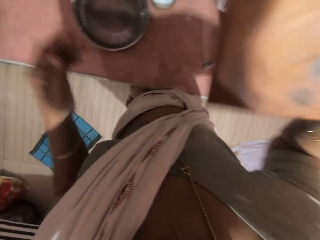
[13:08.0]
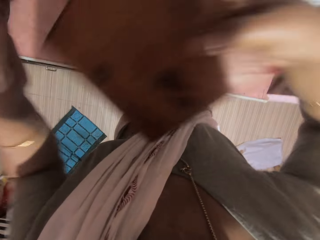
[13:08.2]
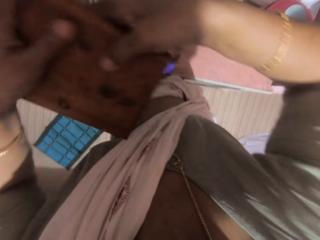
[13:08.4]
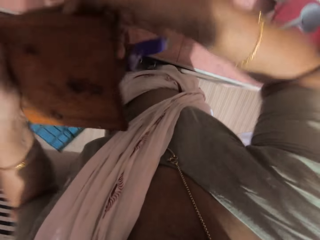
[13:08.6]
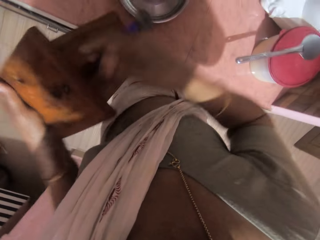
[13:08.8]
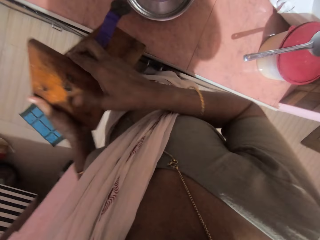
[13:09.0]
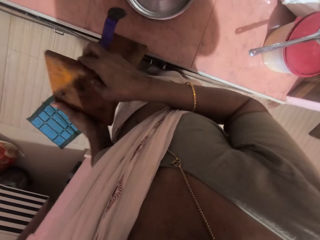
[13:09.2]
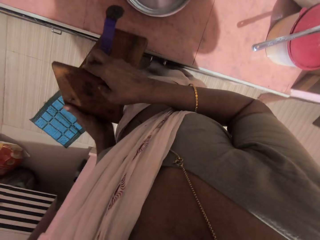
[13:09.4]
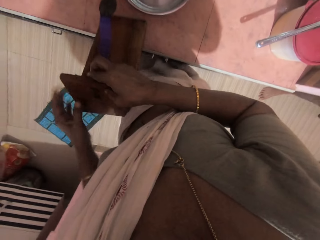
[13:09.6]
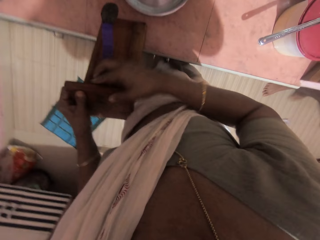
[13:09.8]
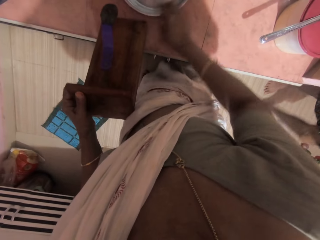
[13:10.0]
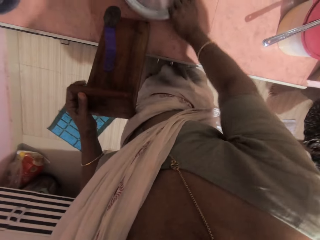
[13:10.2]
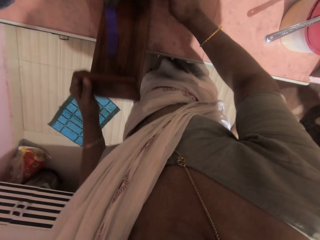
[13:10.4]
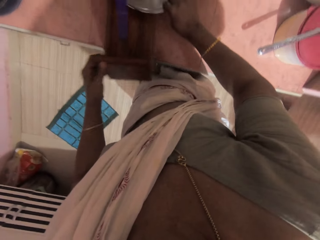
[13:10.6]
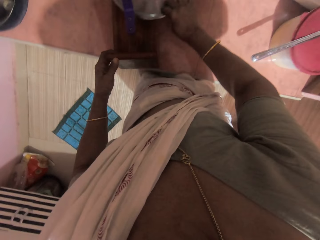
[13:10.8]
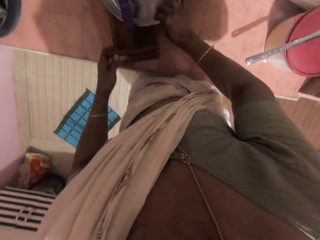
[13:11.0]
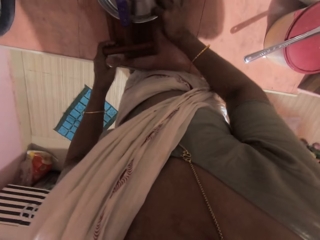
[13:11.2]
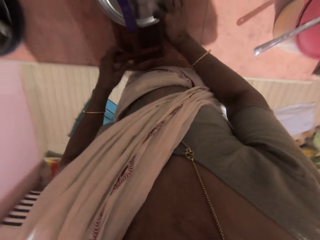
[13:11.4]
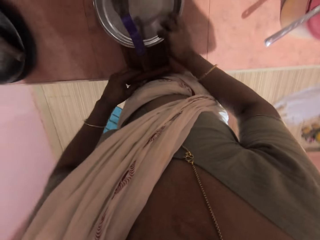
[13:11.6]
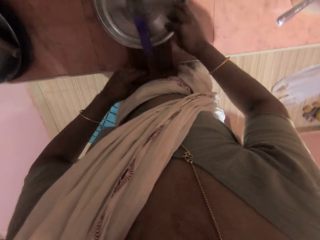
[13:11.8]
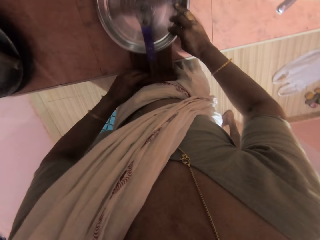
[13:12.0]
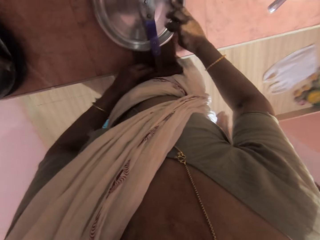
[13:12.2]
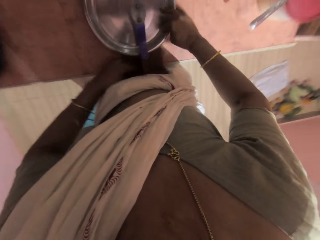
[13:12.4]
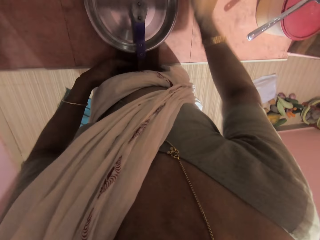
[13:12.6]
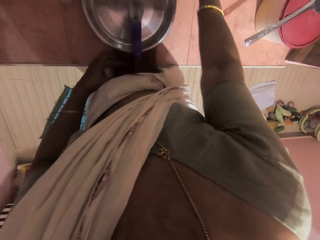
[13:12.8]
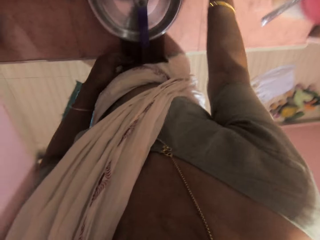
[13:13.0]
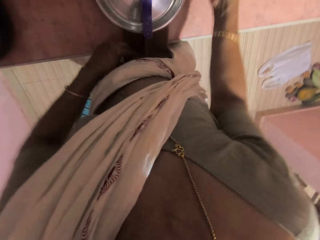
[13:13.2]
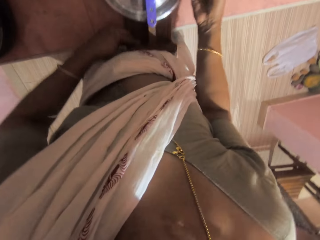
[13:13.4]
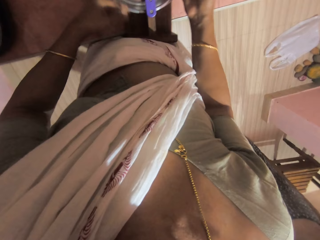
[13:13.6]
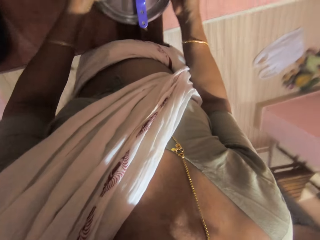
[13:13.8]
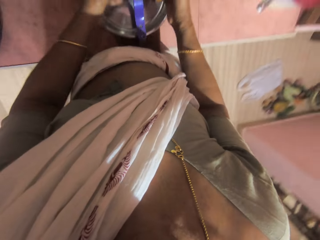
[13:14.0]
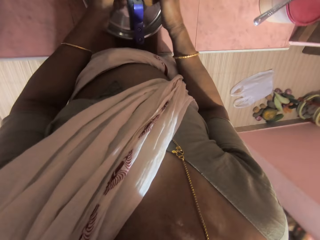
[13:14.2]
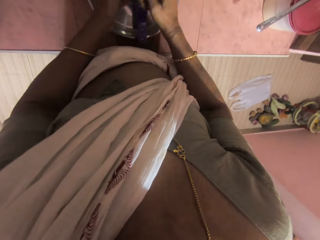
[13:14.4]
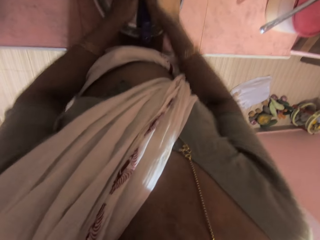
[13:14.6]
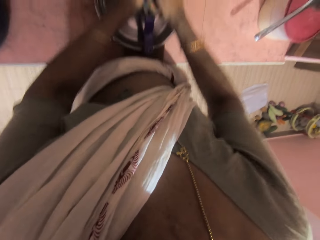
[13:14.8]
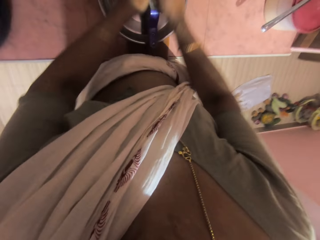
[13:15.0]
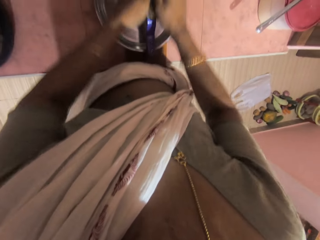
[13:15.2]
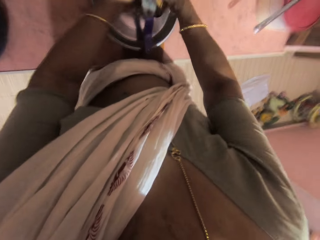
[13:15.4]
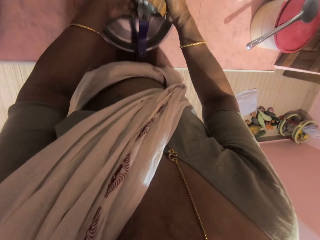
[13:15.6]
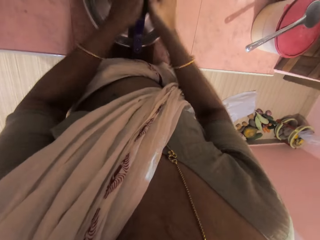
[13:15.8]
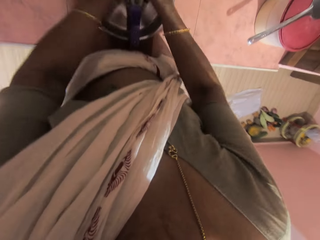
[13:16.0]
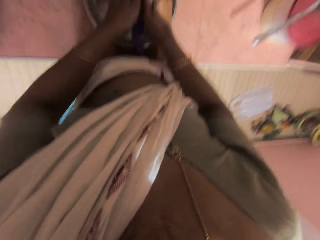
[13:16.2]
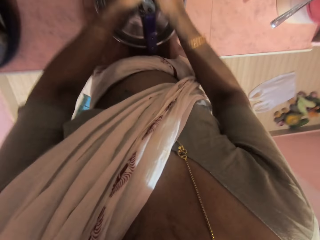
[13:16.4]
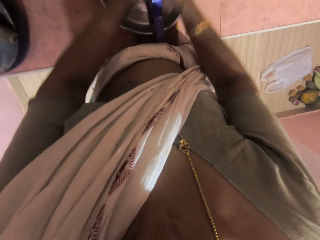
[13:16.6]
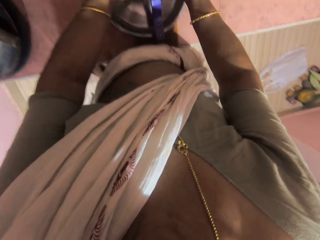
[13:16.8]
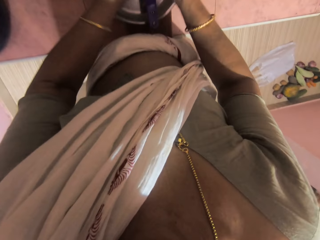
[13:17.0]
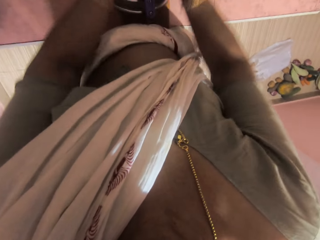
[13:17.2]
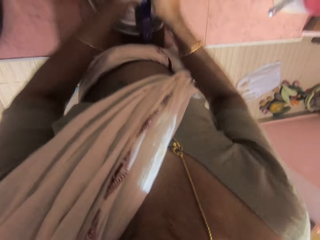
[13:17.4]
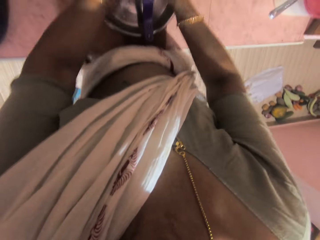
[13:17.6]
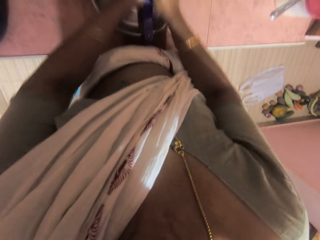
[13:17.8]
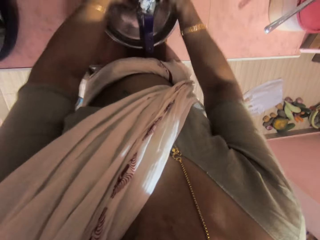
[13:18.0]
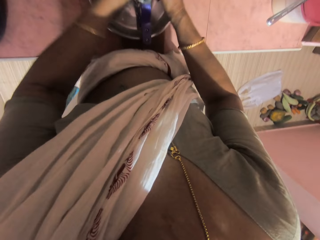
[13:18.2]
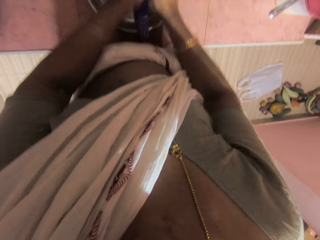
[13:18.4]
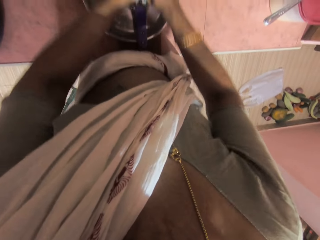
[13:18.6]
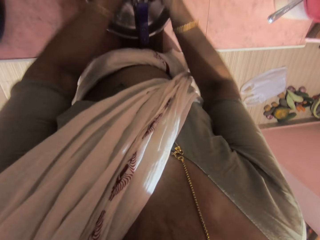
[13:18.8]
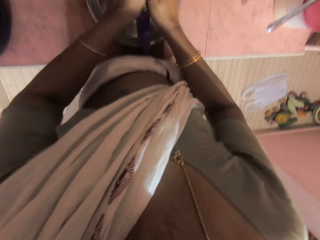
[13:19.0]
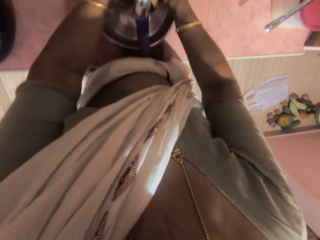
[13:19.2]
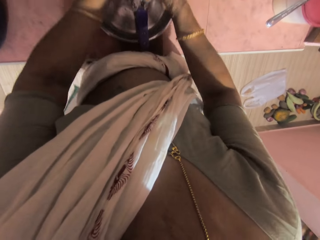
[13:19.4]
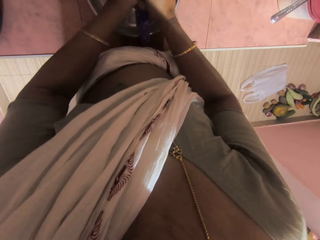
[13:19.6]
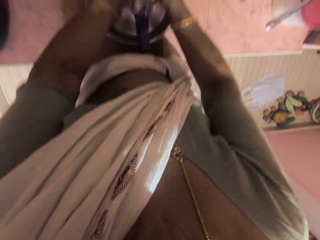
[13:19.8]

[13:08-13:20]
The camera wearer picks a coconut scraper. She holds the manual grinder with her right hand. She passes the manual grinder from her right hand to her left hand. She places the manual grinder on the cabinet with her hands. She fits the scraper underneath the metal tray. She holds the manual grinder with her left hand. She picks the stainless tray from the cabinet with her right hand. She places the stainless tray on the manual grinder with her right hand. She adjusts the manual grinder on the cabinet with her left hand. She picks the half coconut. She grinds the coconut on the manual grinder with her hands. She scrapes the coconut into the tray.

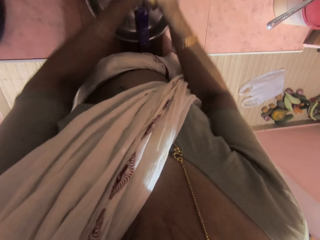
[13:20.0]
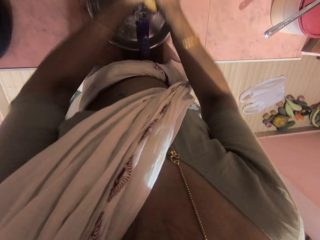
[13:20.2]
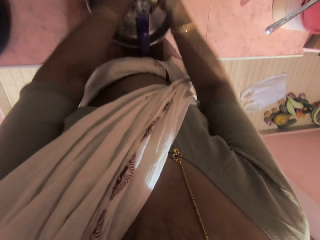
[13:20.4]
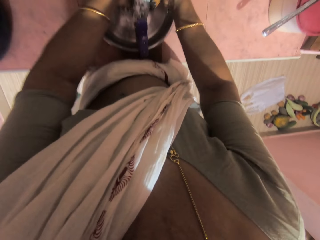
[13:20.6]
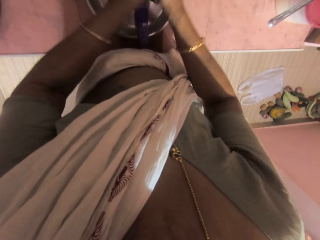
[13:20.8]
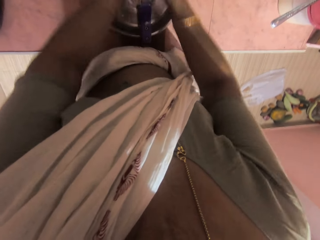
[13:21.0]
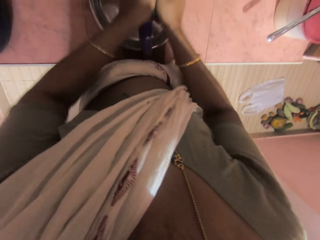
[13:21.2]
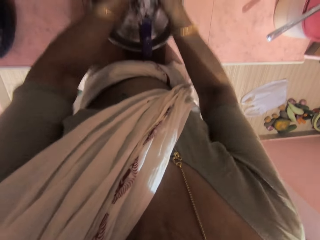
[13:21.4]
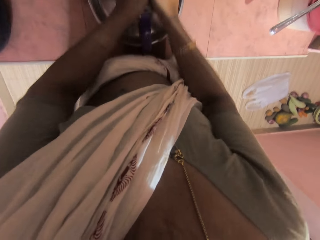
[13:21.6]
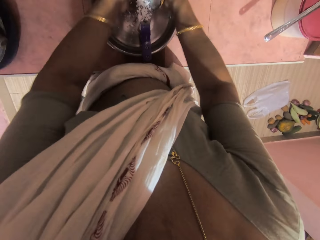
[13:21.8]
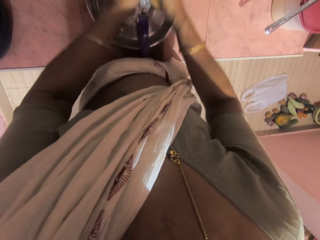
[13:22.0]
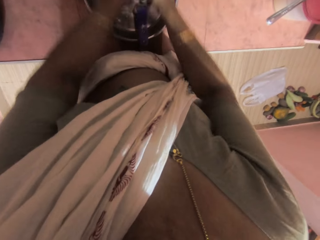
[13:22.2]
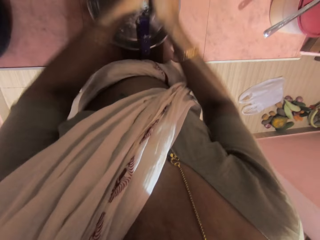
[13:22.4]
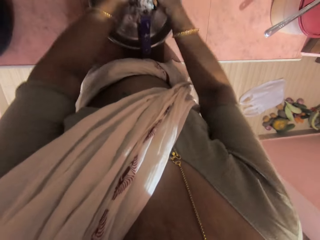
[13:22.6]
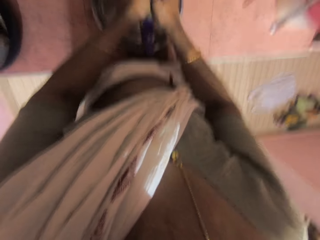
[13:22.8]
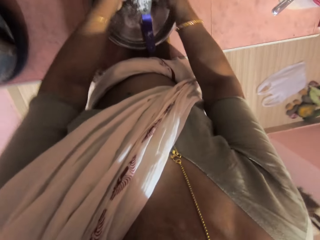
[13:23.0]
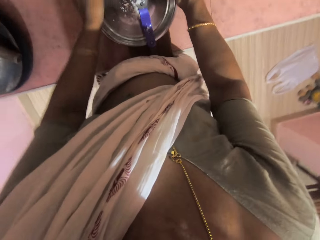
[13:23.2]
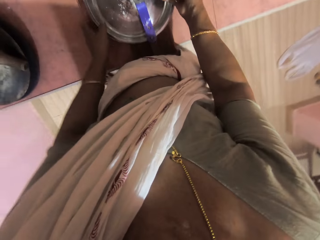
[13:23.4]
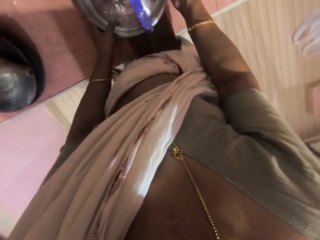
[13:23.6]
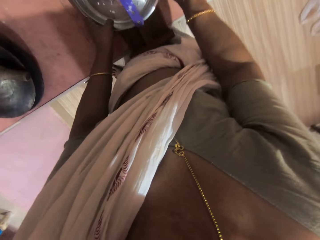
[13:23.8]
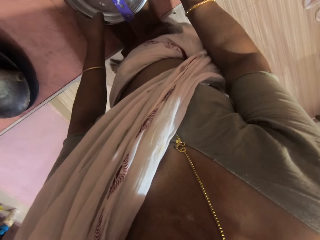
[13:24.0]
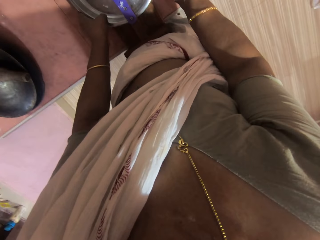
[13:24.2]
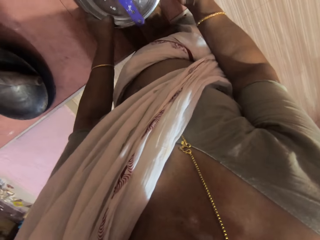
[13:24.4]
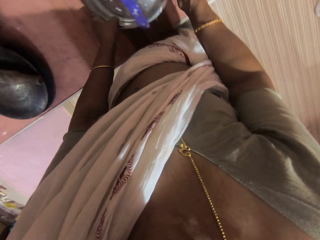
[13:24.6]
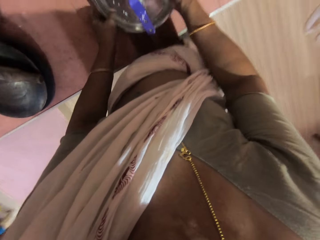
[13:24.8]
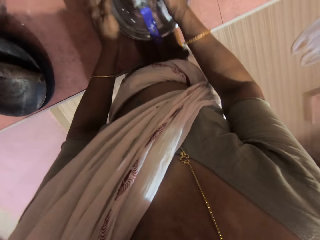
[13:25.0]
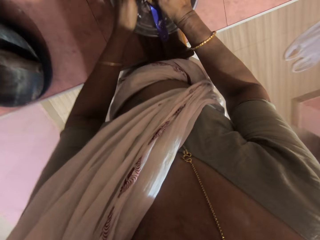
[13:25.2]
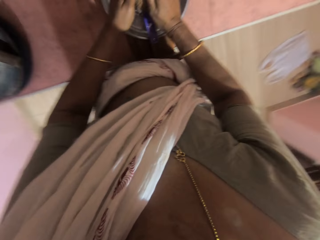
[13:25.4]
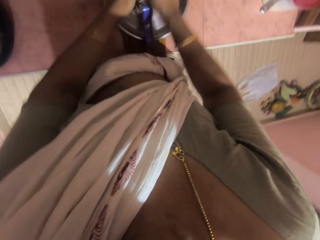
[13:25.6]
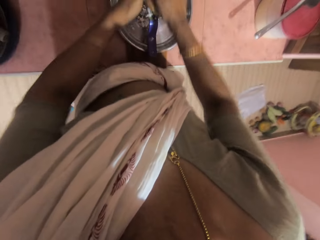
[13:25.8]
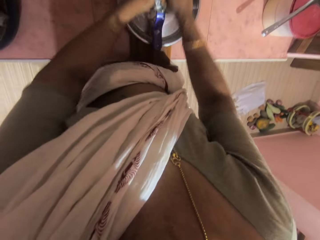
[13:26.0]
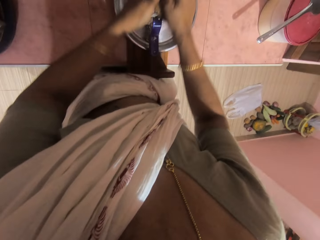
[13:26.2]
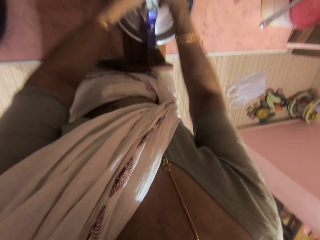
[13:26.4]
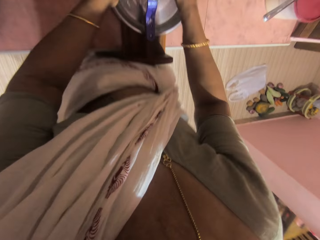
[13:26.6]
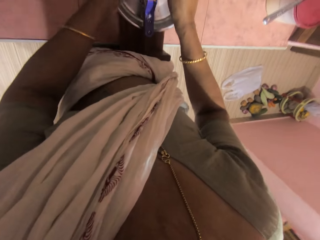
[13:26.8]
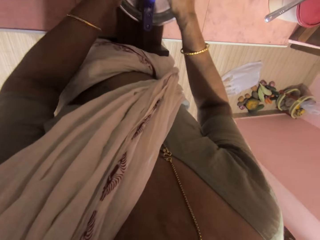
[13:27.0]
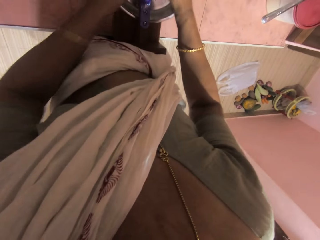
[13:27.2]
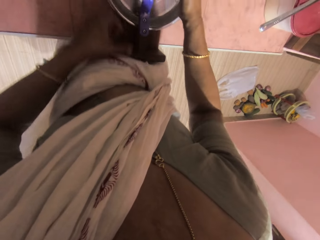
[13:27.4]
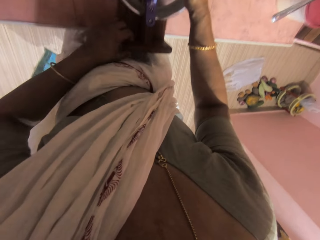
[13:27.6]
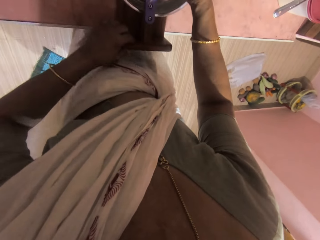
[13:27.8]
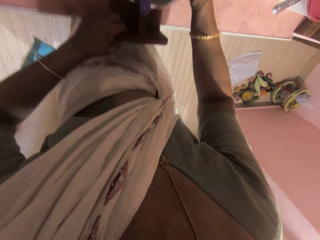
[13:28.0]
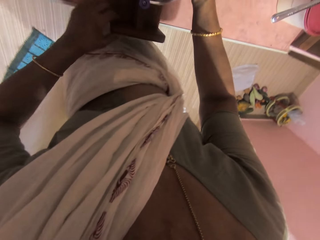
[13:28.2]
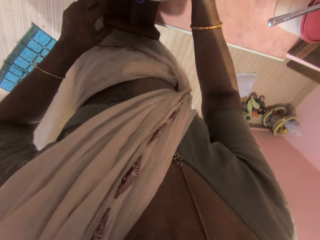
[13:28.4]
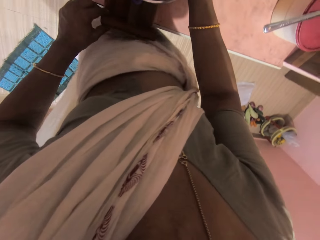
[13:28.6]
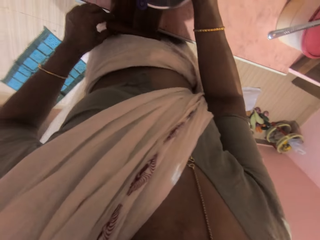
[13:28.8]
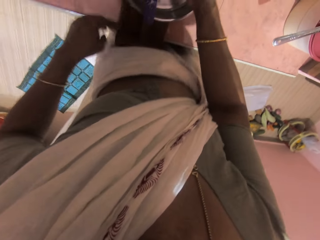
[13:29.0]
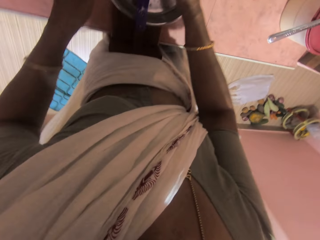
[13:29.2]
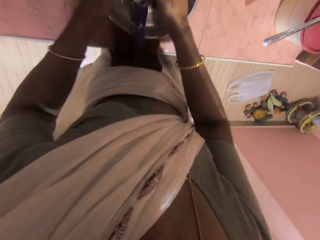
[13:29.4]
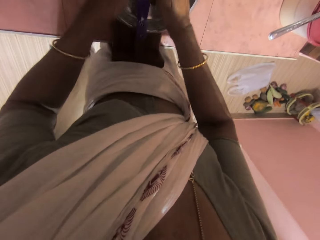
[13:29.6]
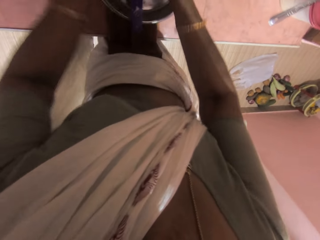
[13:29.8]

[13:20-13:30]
The camera wearer adjusts the manual grinder on the cabinet with her left hand. She adjusts the metal tray. She grinds the coconut on the manual grinder with her hands. She scrapes the coconut into the tray. She adjusts the manual grinder on the cabinet with her left hand.
